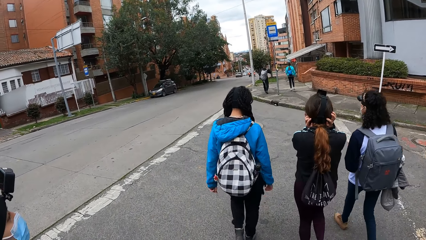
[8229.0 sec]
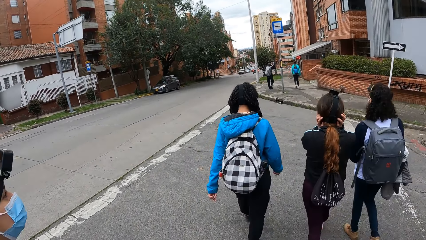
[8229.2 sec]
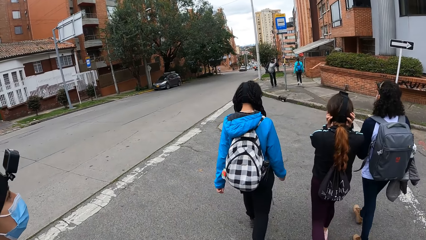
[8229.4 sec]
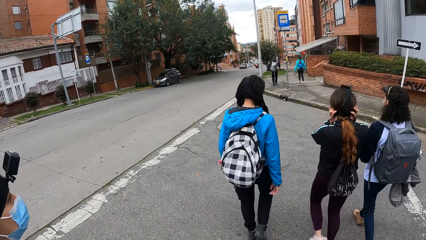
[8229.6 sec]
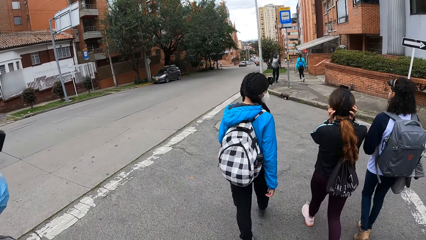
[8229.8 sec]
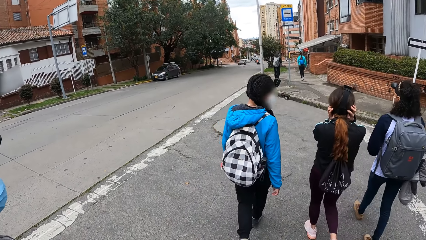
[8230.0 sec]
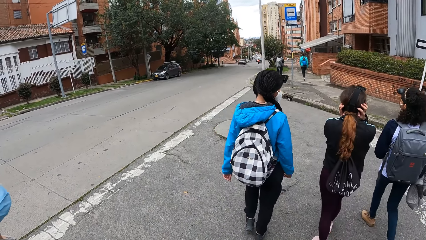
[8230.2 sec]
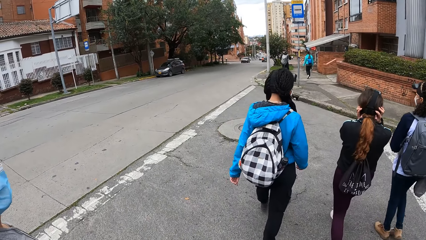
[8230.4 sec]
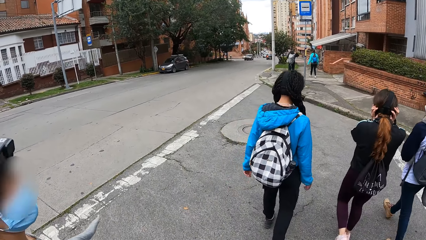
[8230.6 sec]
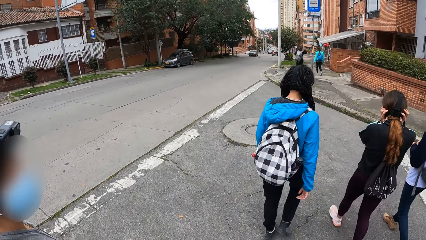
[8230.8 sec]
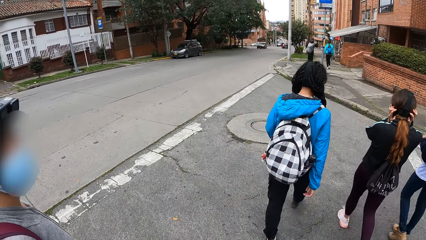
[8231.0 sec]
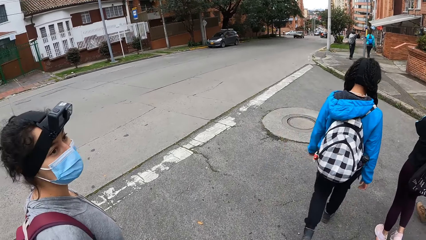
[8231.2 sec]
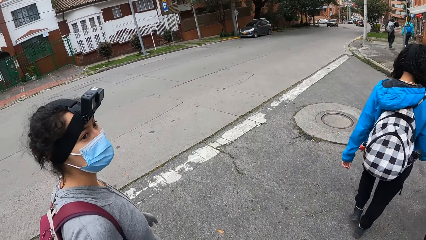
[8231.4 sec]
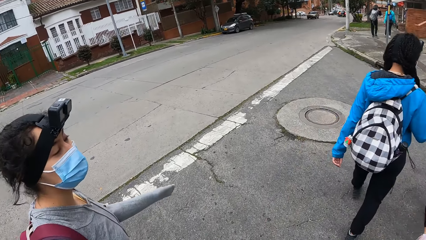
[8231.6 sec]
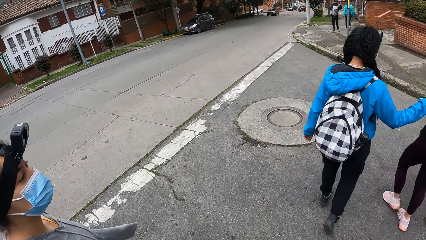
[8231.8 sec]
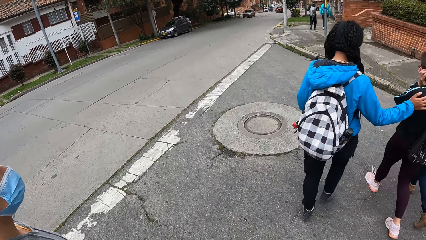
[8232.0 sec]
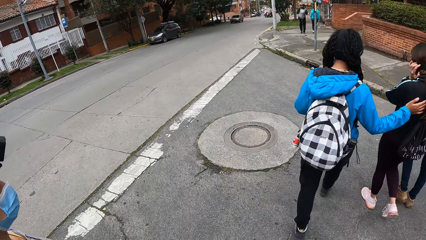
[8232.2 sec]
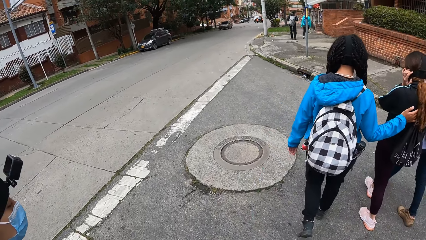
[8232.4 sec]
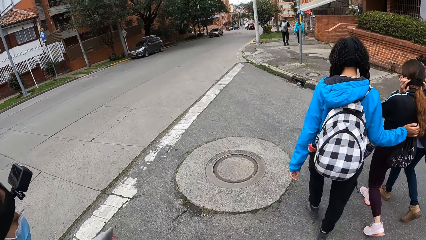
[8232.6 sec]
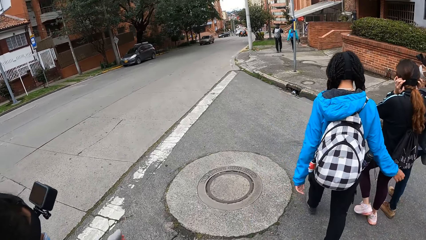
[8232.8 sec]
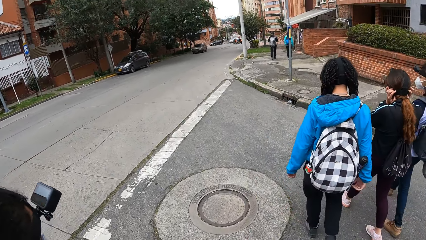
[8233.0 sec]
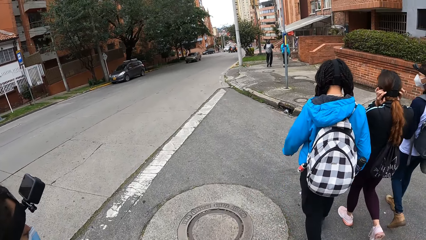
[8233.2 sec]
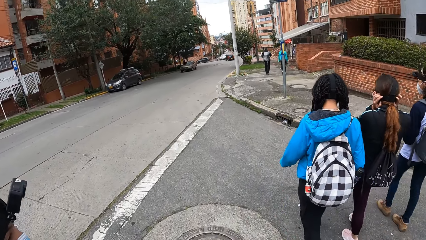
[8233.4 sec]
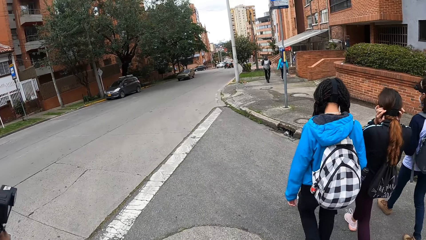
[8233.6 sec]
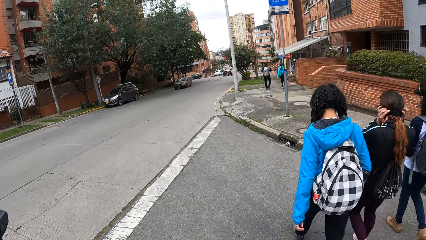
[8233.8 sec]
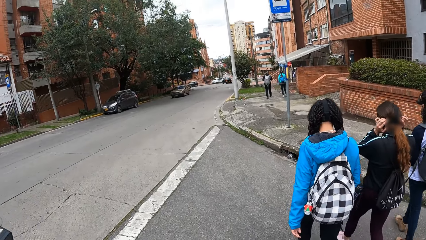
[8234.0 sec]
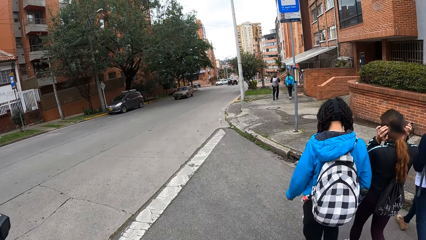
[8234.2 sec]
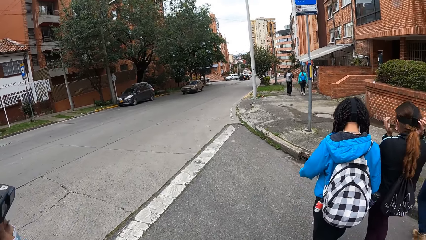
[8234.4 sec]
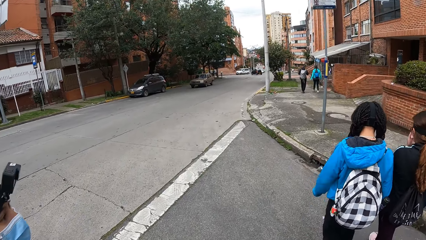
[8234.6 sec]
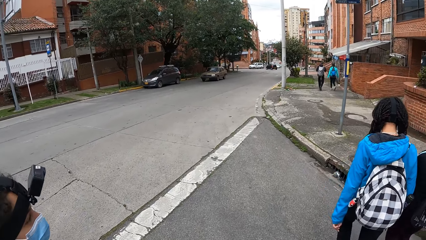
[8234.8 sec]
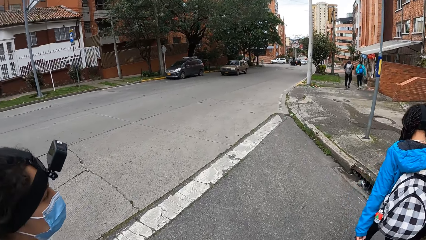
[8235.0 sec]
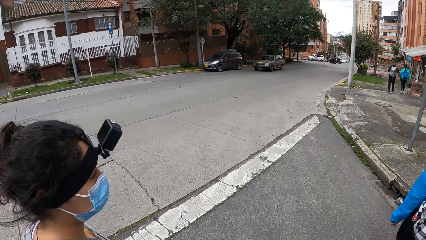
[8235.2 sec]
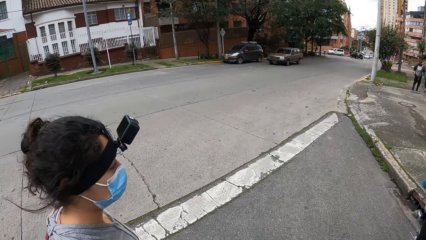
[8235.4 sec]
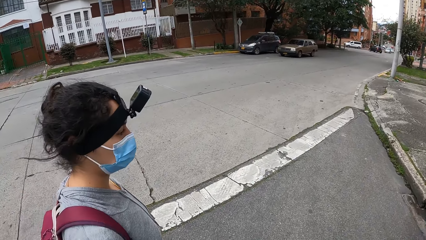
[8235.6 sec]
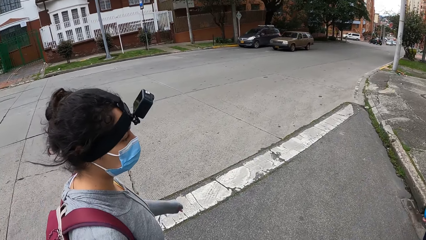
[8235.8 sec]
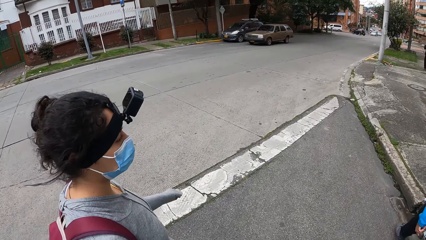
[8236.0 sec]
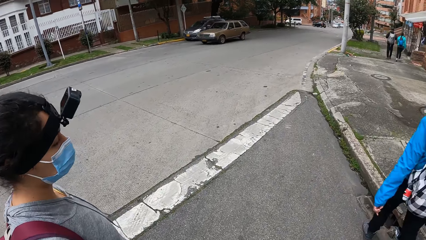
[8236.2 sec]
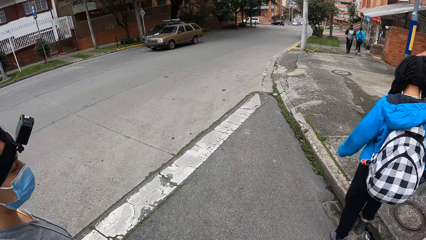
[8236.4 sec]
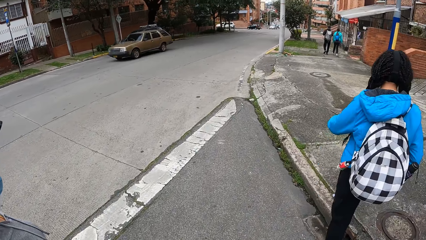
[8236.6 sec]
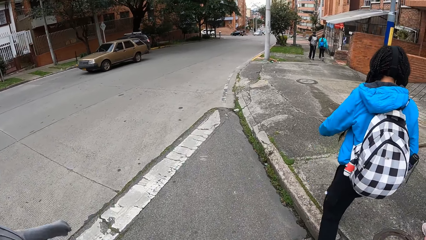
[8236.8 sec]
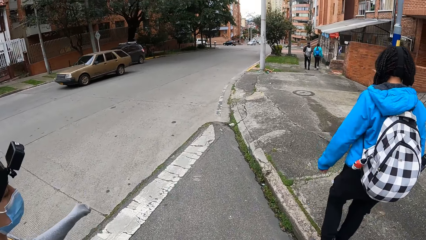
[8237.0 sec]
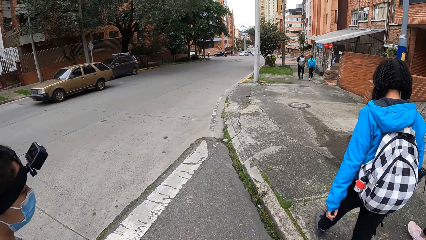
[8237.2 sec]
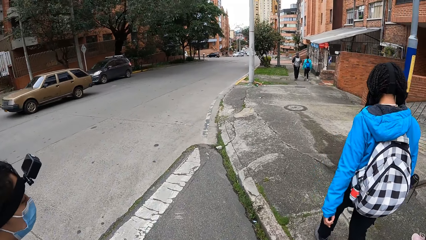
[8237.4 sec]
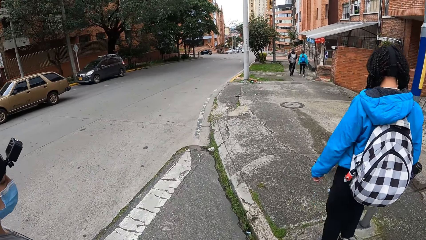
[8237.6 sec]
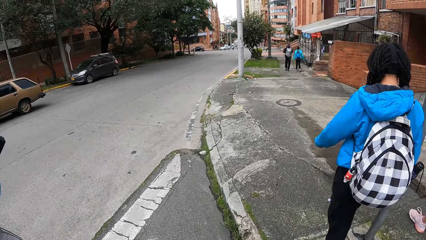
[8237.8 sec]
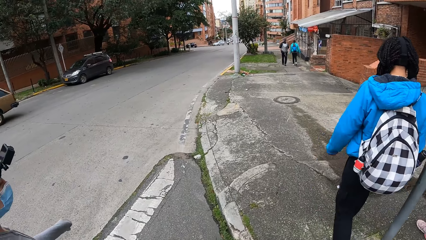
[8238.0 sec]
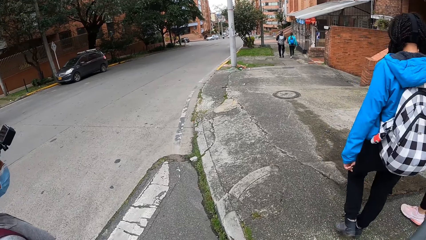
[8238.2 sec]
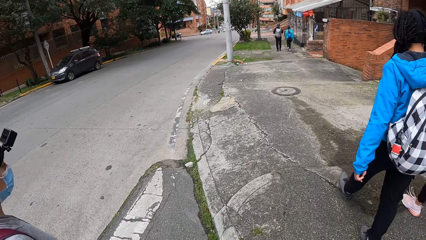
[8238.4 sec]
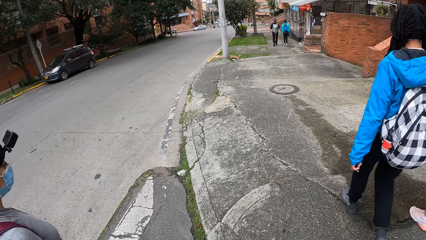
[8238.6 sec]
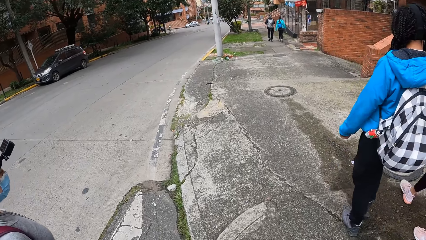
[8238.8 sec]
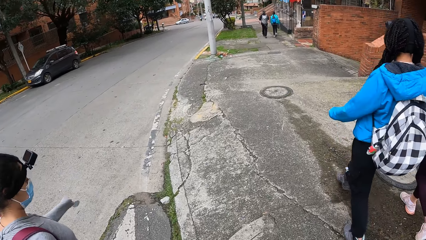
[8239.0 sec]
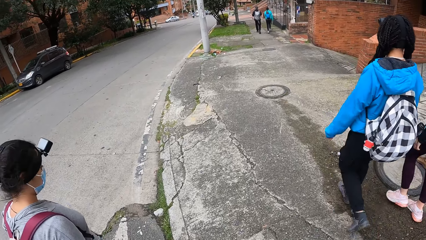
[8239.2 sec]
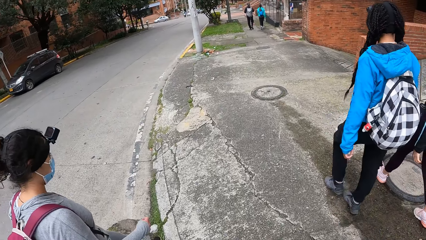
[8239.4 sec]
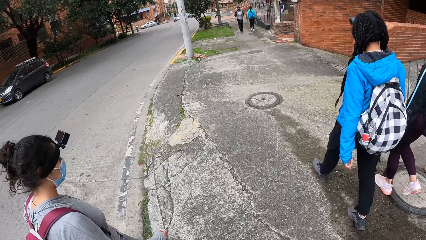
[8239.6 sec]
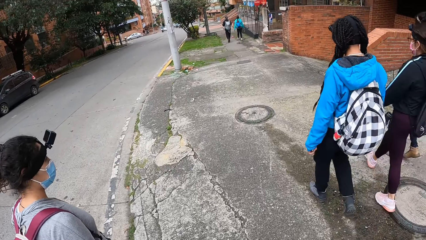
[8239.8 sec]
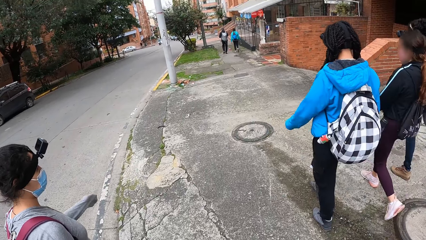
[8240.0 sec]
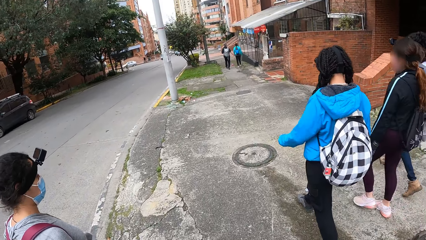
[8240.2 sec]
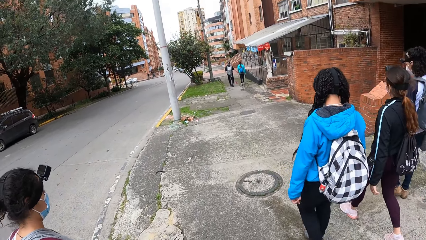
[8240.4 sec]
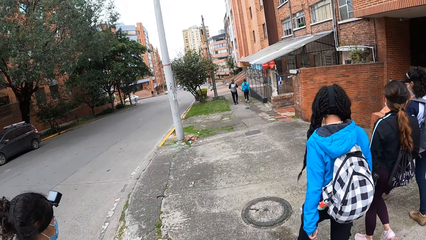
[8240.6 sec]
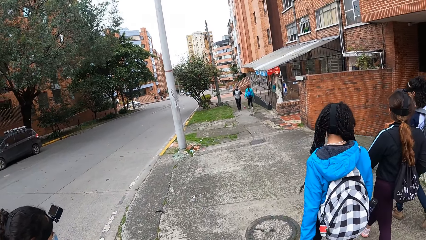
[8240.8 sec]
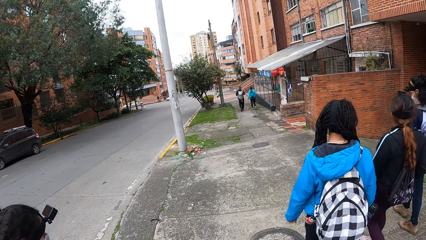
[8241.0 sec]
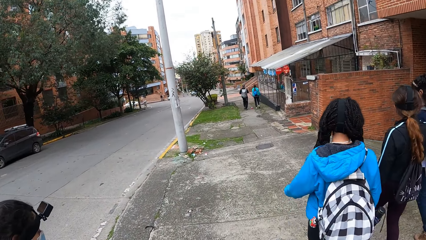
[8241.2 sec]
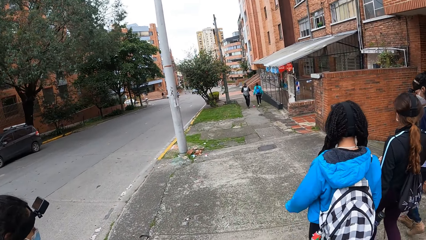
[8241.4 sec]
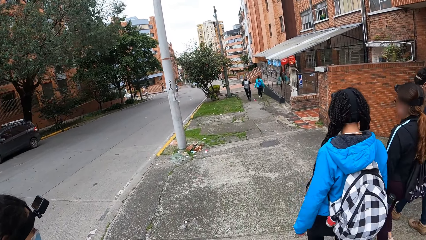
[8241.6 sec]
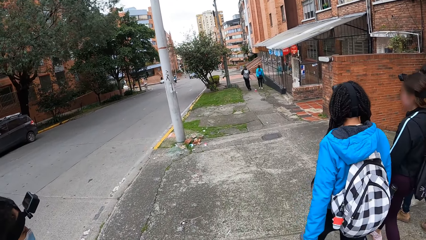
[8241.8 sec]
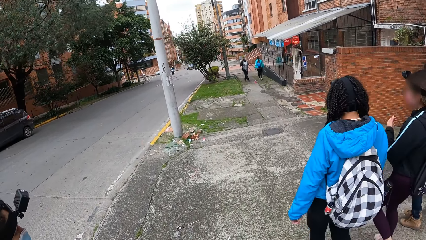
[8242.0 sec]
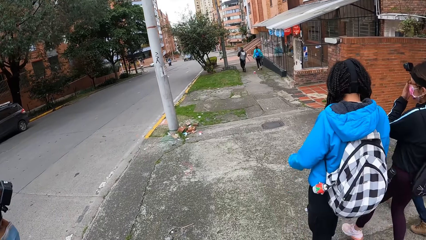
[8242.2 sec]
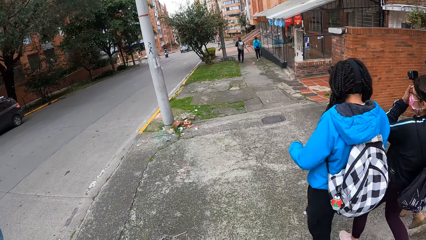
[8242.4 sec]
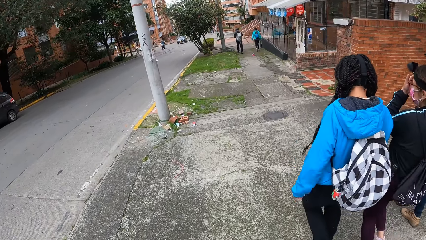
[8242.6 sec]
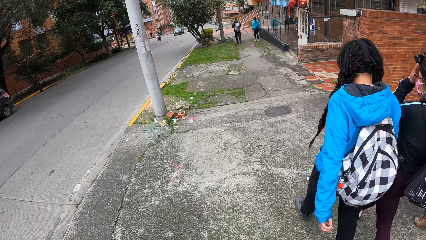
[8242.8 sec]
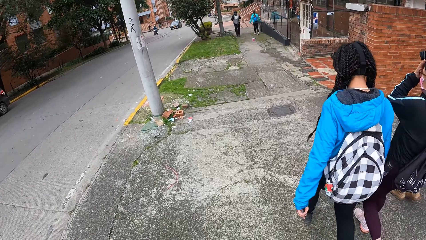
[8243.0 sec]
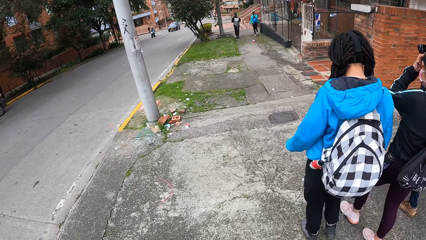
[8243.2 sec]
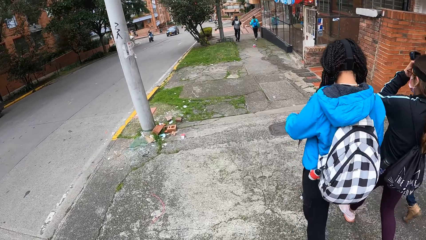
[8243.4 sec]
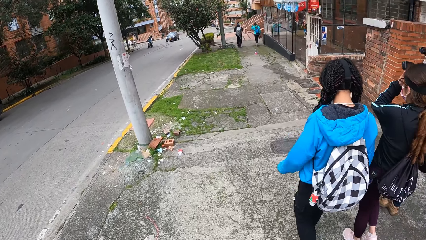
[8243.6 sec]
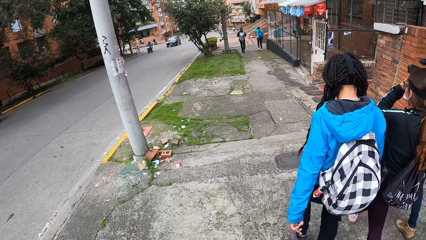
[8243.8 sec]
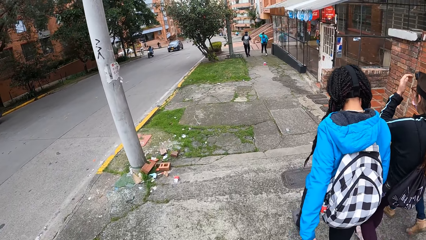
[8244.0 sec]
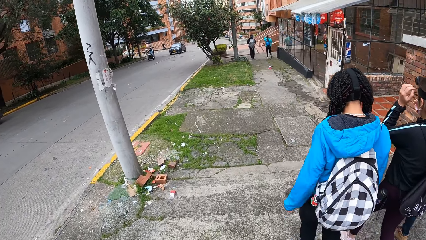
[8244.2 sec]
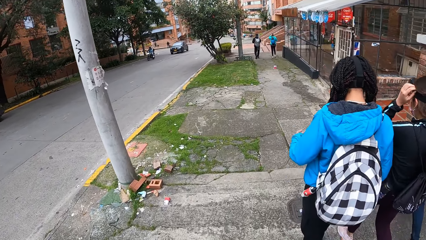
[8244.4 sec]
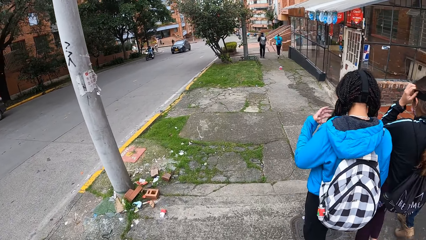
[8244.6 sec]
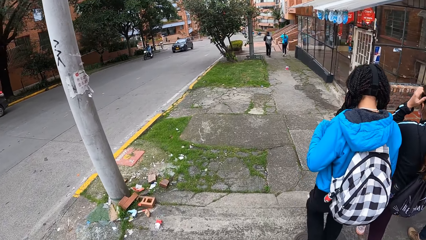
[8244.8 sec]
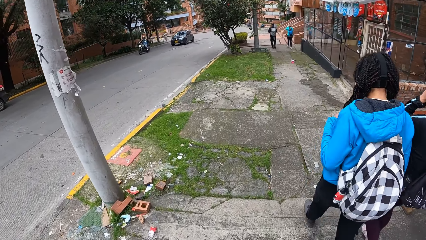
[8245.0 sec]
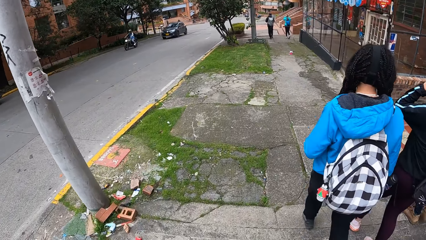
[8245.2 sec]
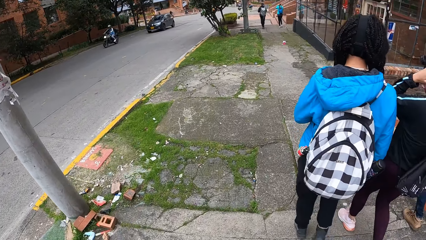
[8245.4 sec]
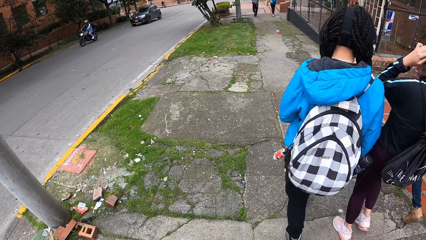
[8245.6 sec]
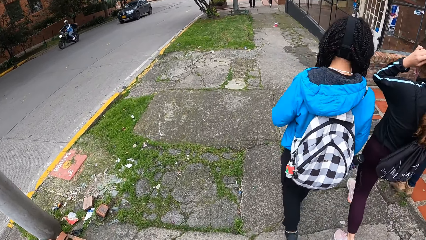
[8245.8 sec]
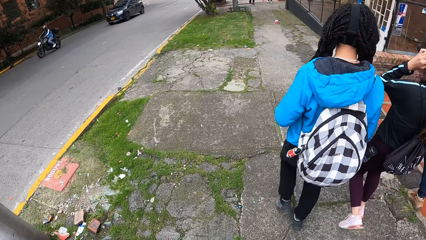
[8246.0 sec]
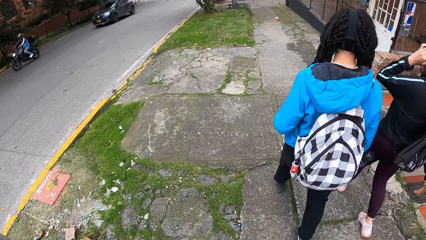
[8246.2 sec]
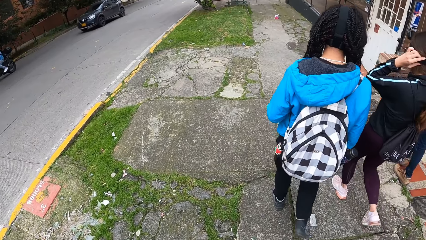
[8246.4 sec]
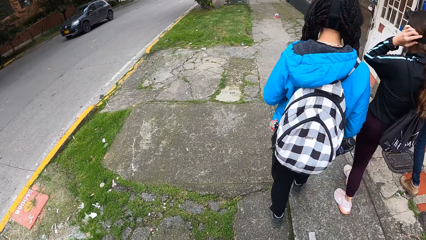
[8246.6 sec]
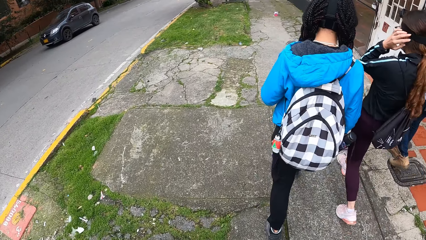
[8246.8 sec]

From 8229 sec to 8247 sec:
The camera wearer crosses the road with the woman. The woman converses with the camera wearer. The camera wearer crosses the road with the woman. They look at the woman. They walk along the road with the woman. The second girl adjusts a camera on her head with her left hand.
